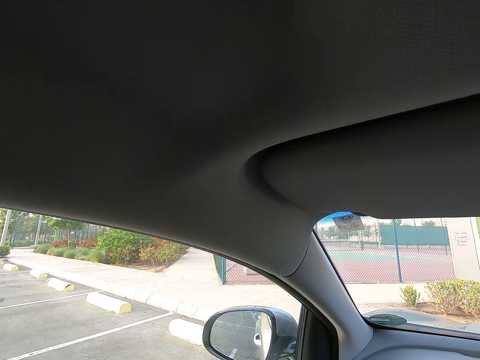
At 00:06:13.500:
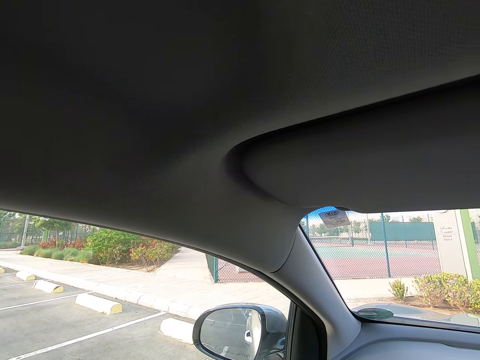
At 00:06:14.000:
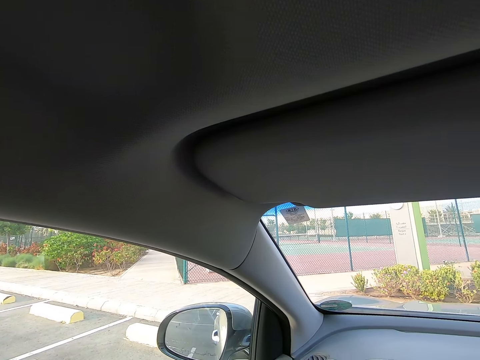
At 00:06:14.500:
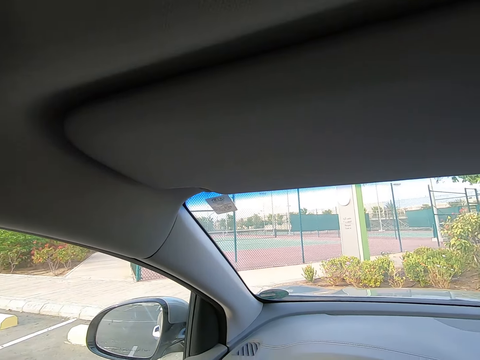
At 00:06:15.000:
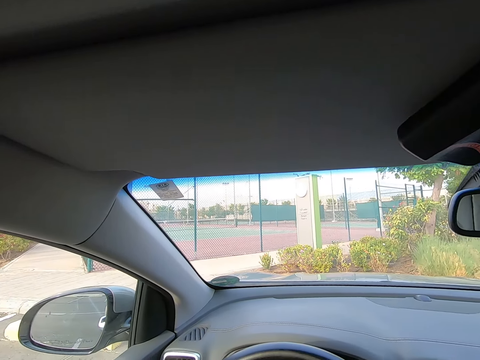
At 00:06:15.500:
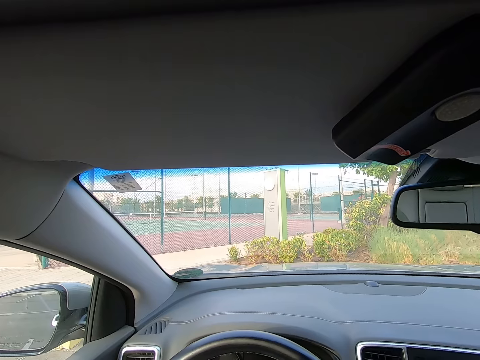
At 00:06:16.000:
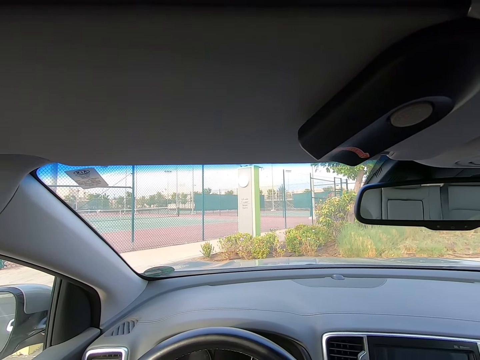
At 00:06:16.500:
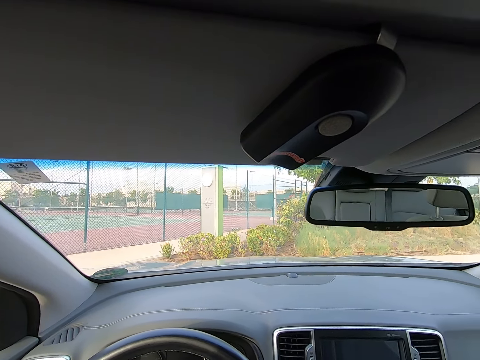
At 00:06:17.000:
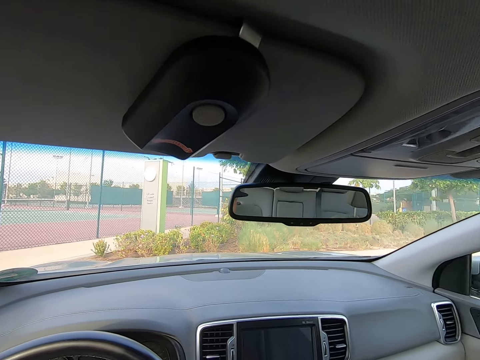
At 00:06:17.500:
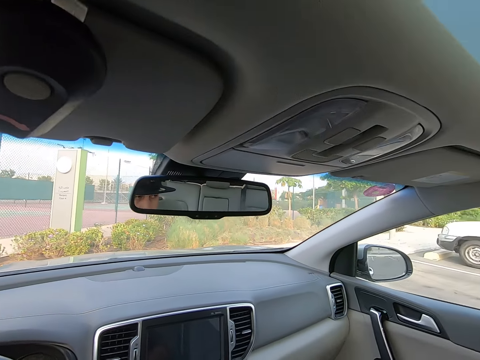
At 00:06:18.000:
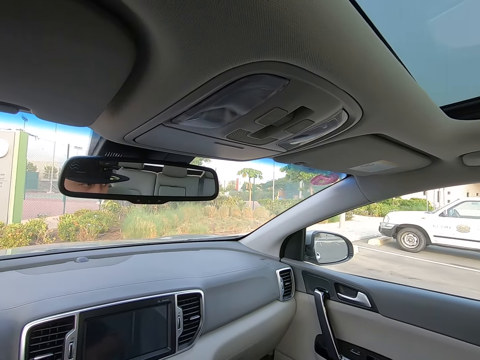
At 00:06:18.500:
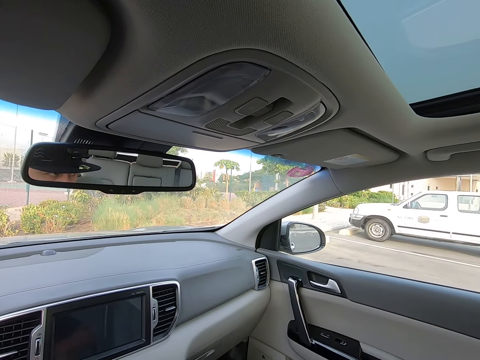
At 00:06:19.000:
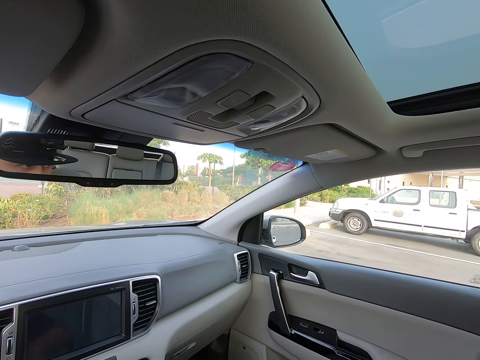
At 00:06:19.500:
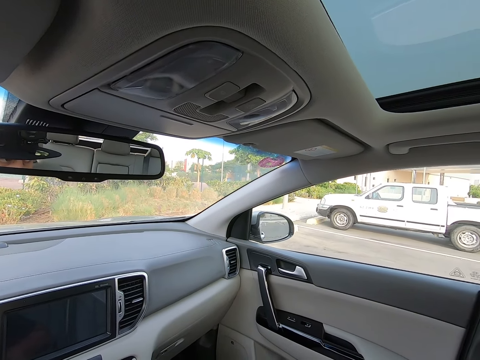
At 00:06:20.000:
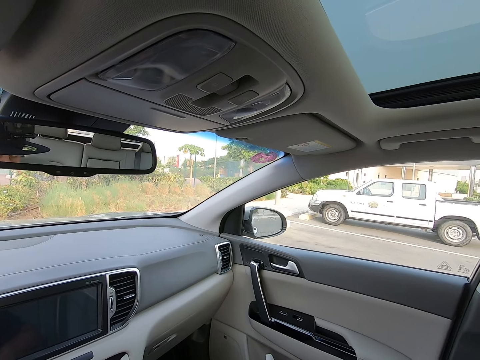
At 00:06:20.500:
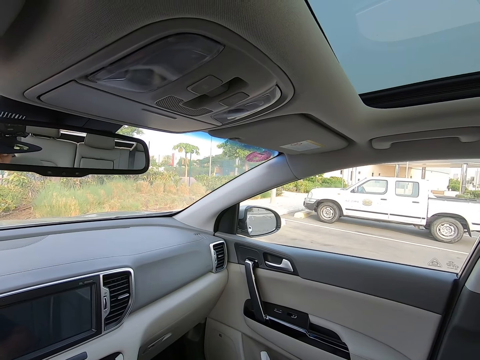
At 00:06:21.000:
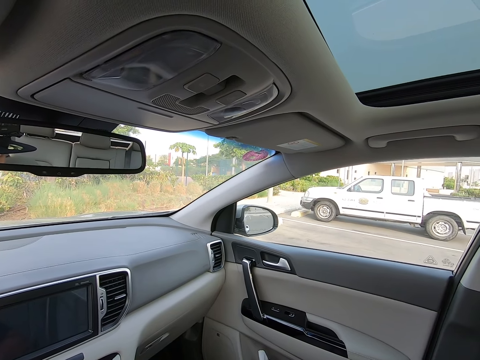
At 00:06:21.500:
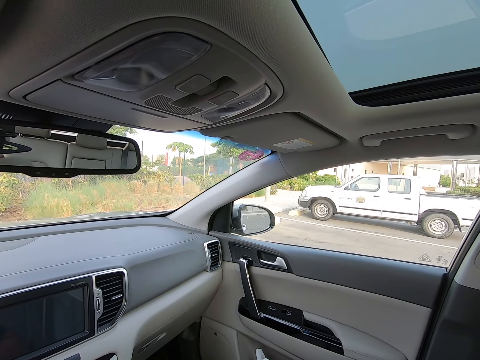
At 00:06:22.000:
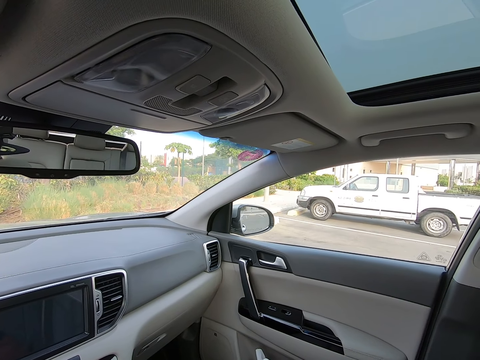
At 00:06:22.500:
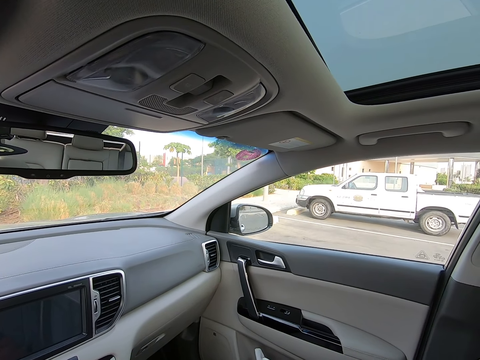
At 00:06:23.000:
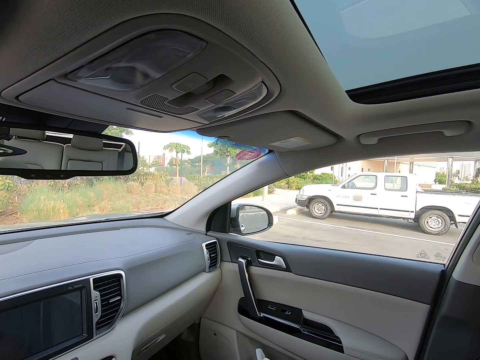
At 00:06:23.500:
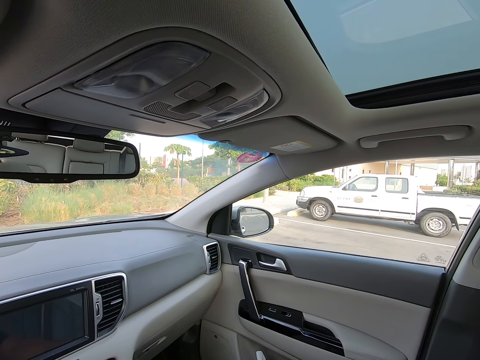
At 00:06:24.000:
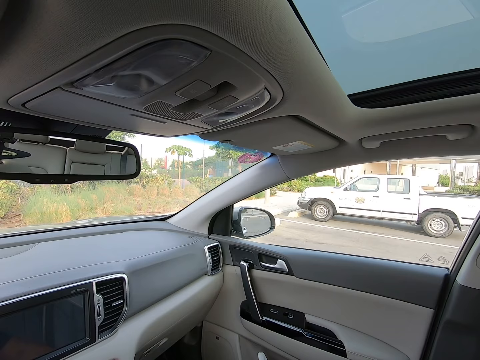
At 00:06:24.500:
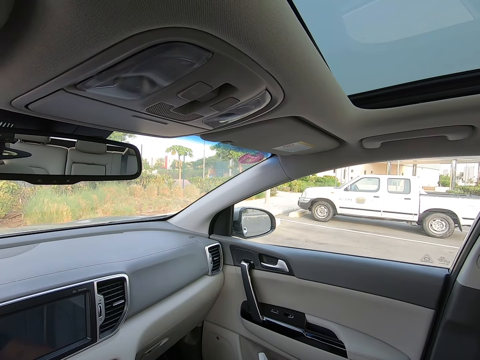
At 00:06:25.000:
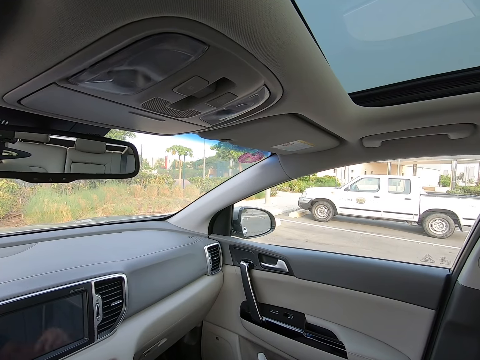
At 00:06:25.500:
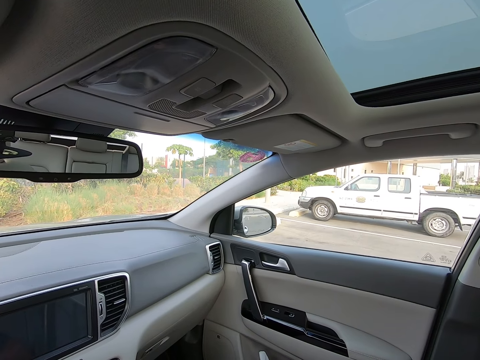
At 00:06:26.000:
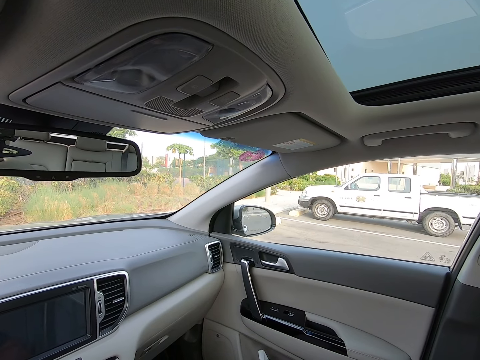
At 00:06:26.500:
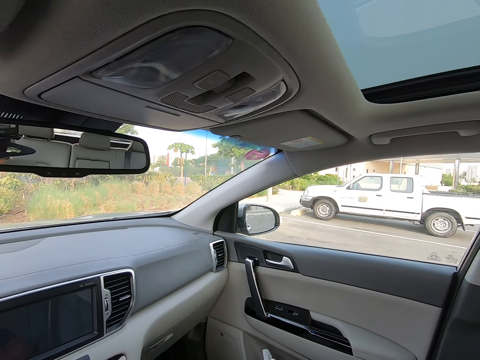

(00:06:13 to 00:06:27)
The camera wearer looks around the field.

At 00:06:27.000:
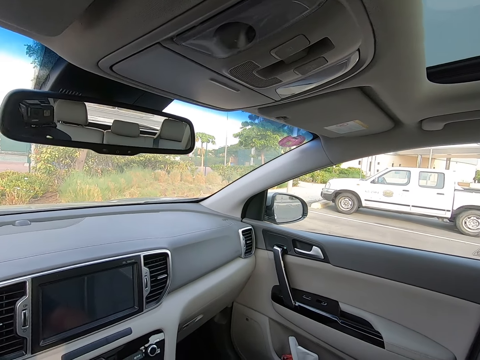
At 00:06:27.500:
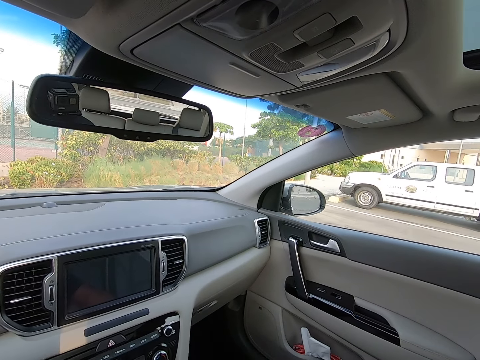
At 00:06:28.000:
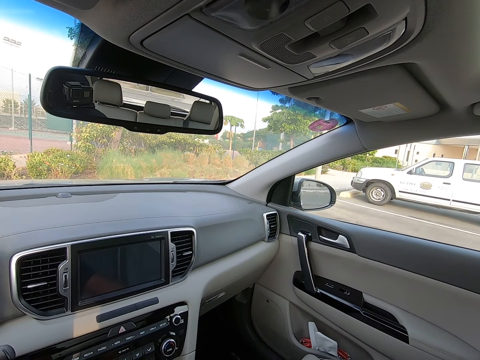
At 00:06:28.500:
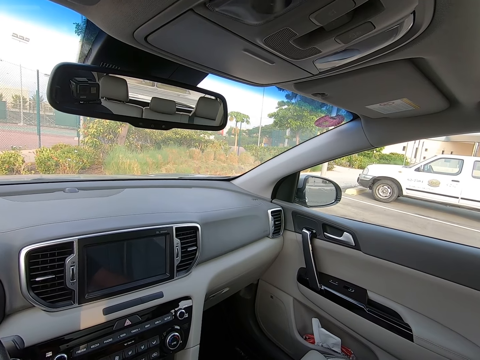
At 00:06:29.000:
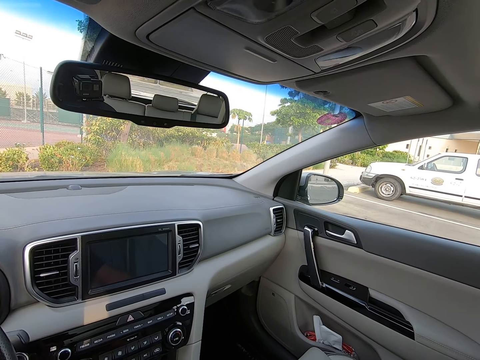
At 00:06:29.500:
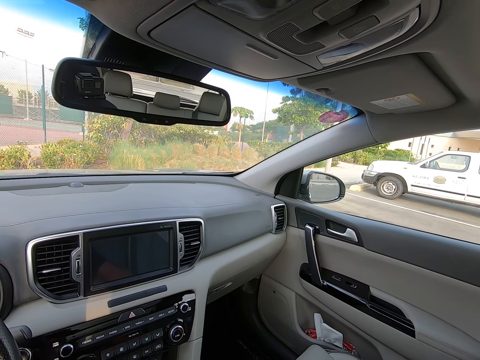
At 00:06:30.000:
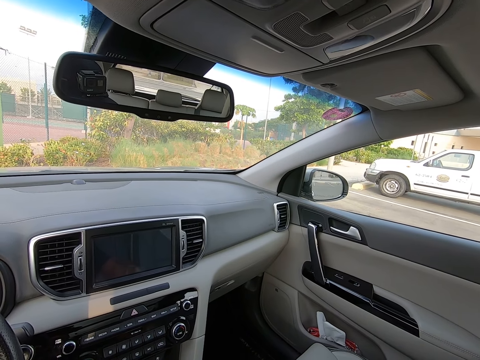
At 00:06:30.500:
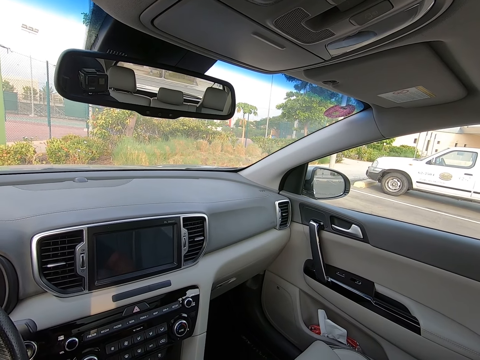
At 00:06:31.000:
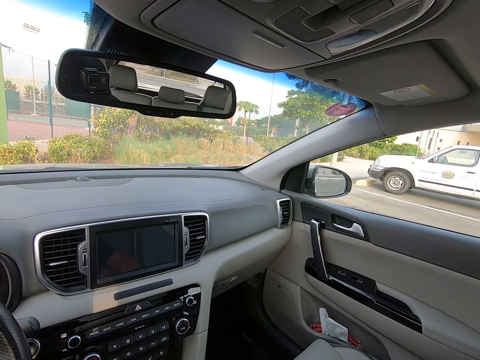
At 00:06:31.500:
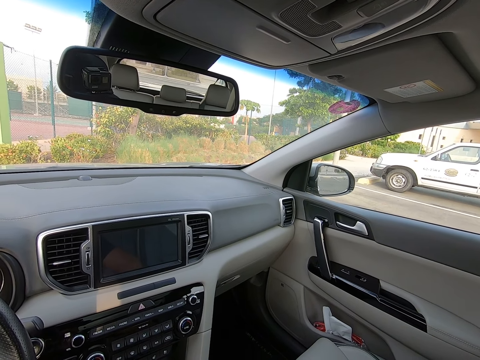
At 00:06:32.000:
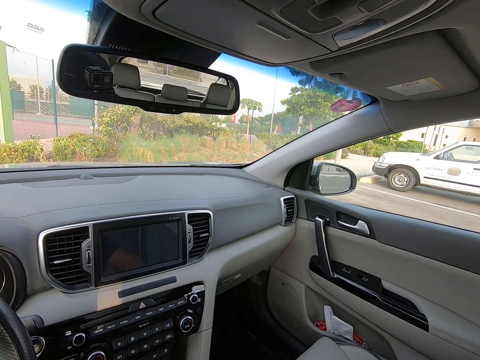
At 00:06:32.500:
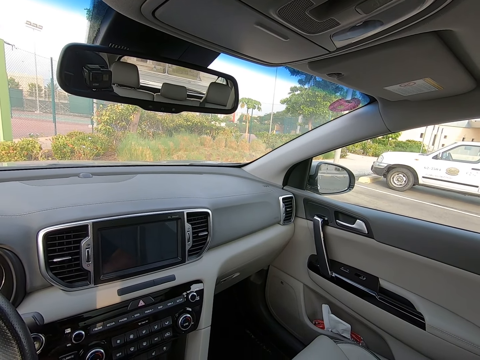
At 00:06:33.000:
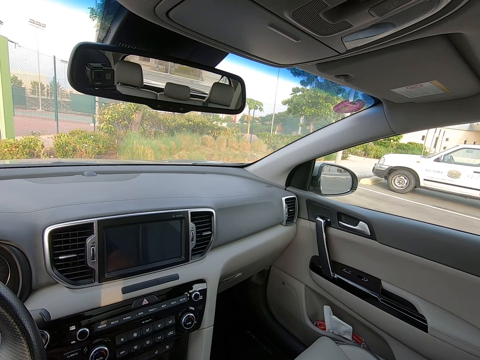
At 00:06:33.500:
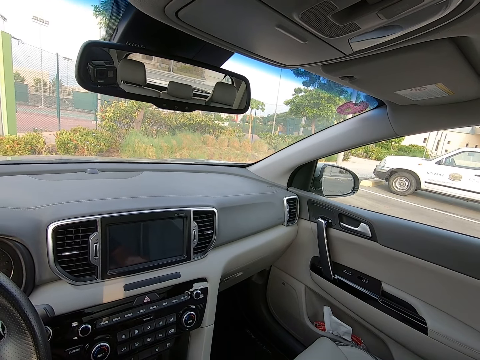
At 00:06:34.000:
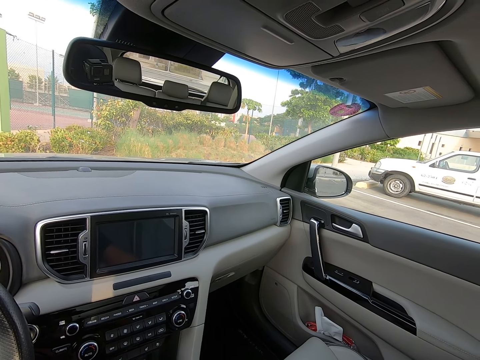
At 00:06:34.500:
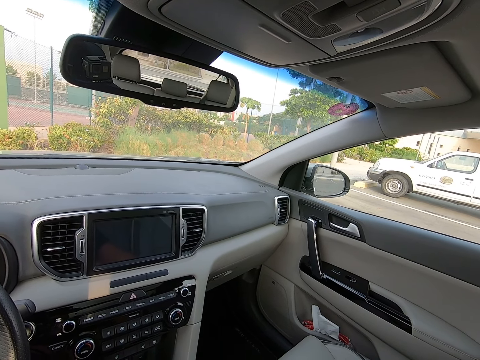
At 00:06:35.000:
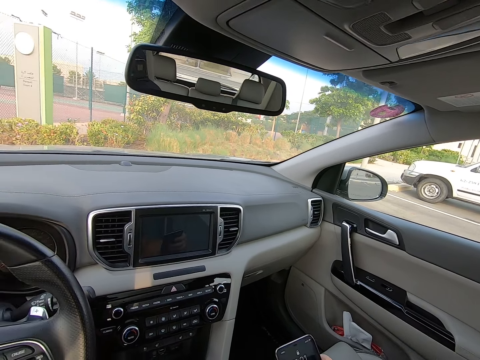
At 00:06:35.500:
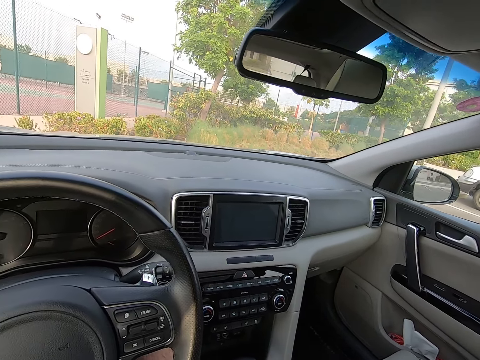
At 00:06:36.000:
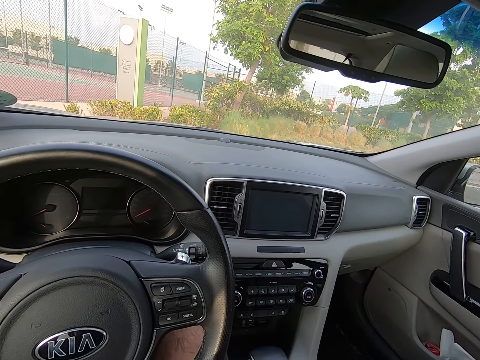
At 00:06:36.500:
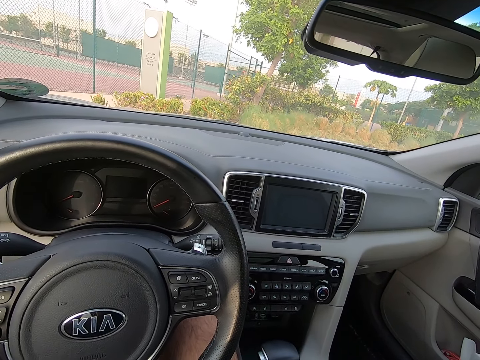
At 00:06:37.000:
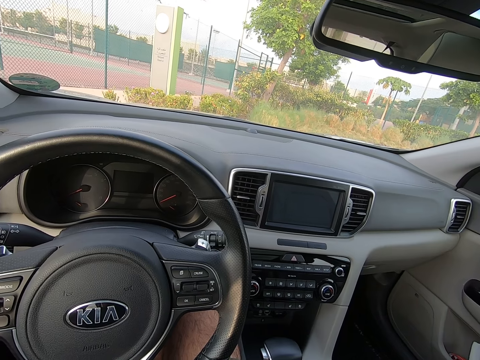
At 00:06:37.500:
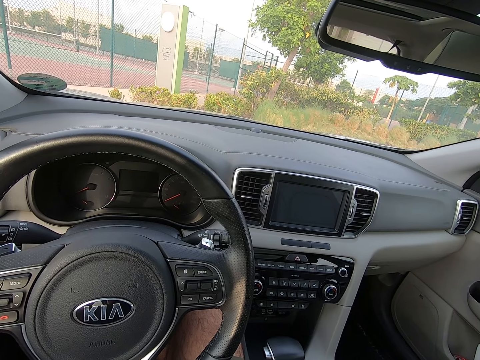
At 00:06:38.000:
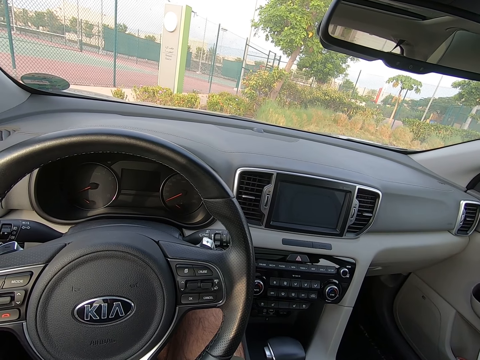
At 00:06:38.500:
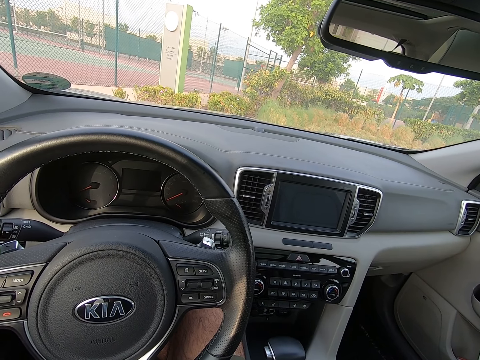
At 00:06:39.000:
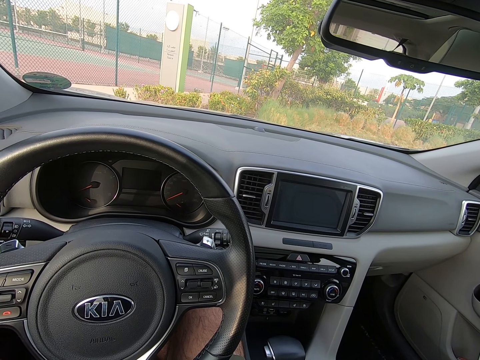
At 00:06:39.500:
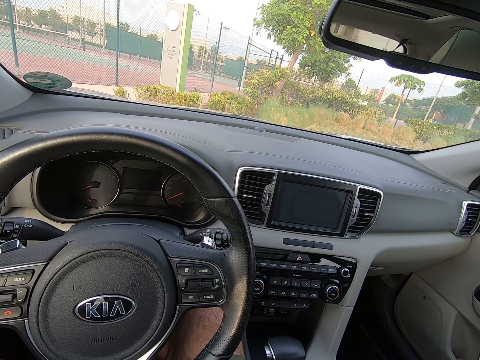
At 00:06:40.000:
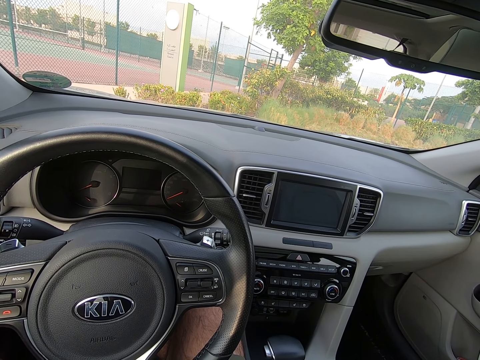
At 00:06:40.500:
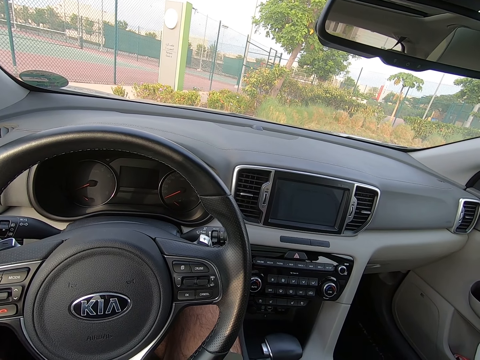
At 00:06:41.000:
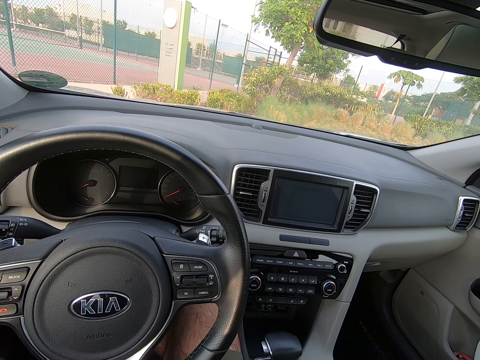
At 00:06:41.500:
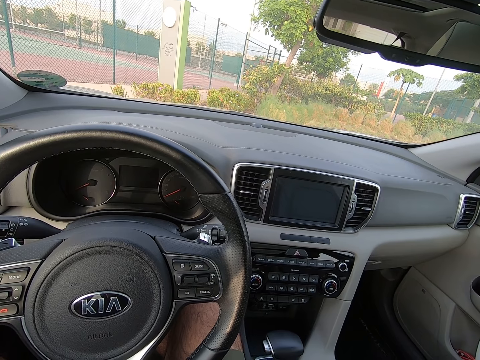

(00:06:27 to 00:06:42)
The camera wearer stares at the dashboard. They move the phone. They pick up the phone. They sit in the car. They stare at the steering wheel.
